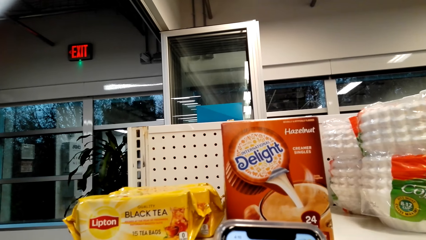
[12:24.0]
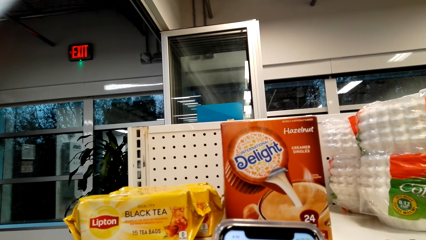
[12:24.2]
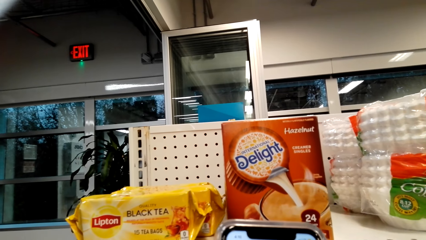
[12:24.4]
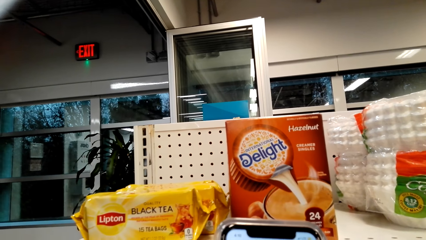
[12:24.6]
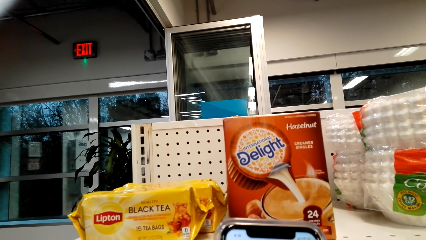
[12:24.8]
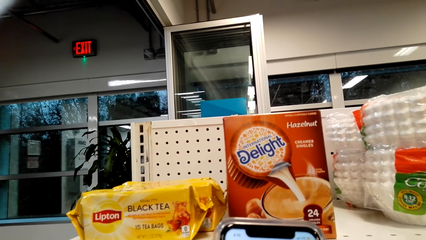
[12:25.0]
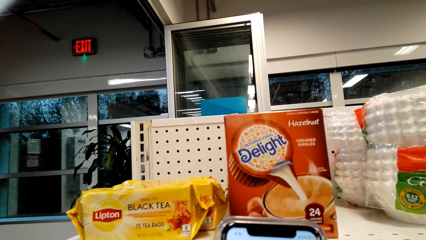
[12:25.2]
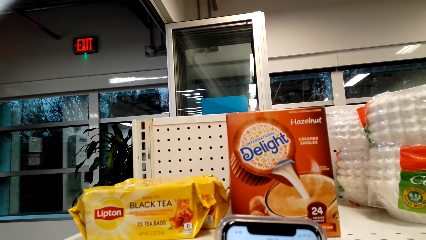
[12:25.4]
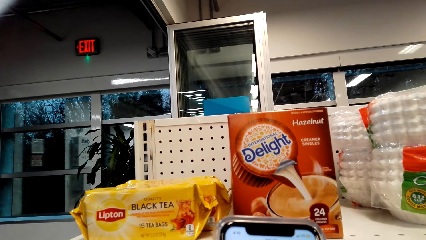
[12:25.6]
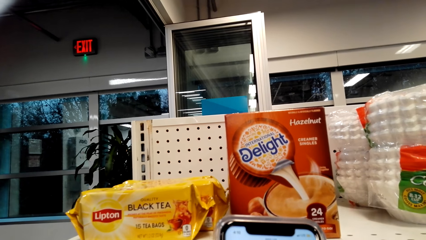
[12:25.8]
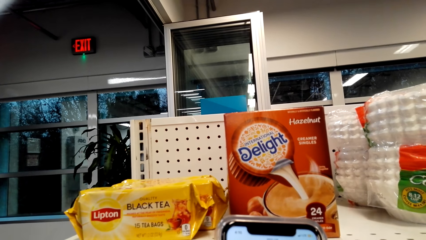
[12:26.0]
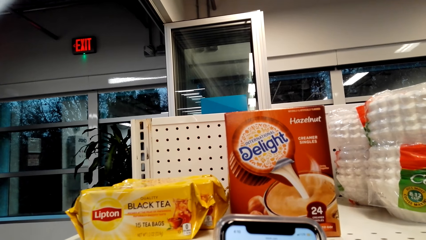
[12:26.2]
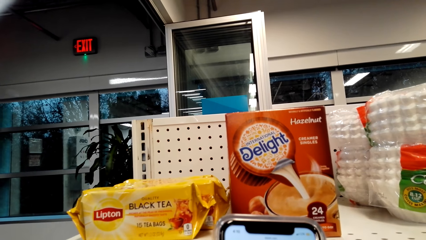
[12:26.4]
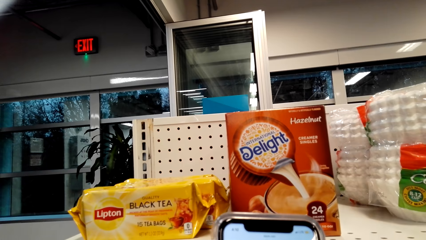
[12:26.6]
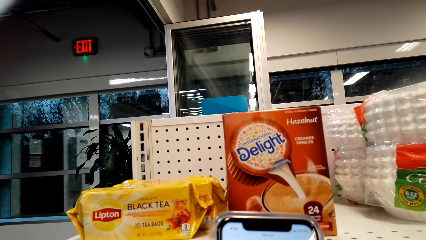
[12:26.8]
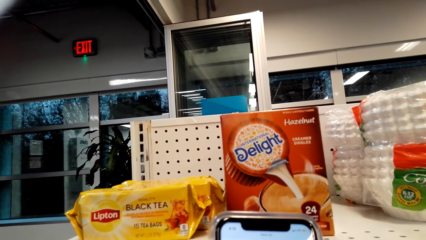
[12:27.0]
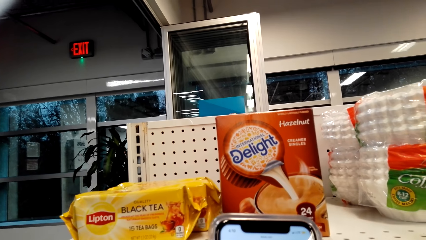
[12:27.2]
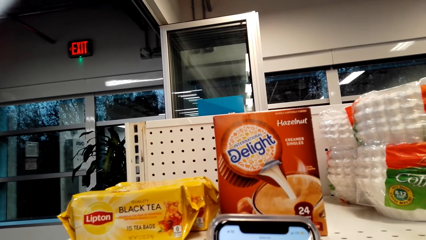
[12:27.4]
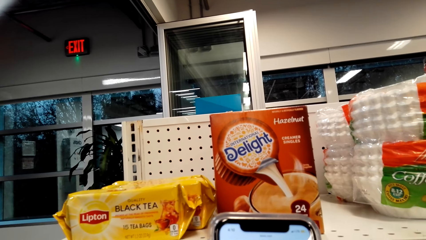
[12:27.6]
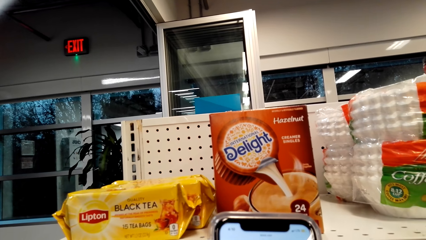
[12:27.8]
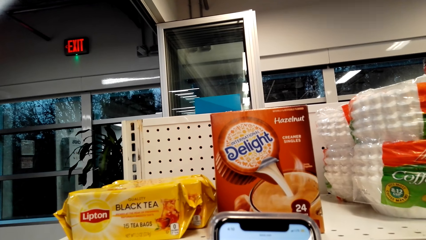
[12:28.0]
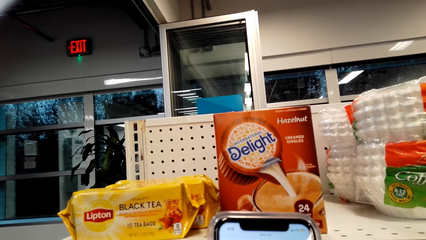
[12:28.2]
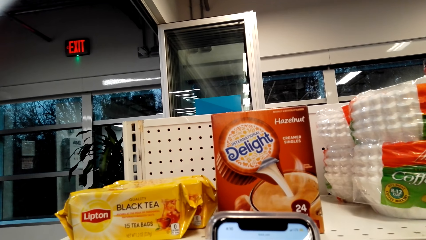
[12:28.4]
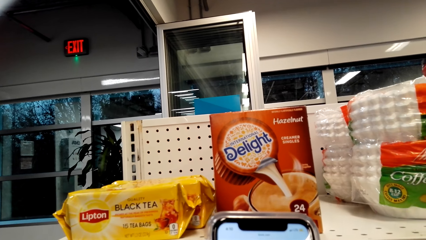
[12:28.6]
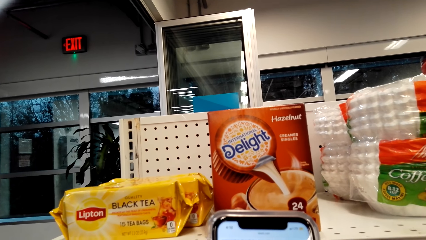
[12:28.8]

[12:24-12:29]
The camera wearer operates a mobile phone with her hands.

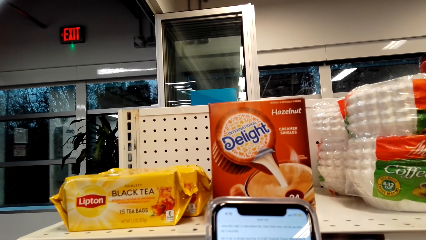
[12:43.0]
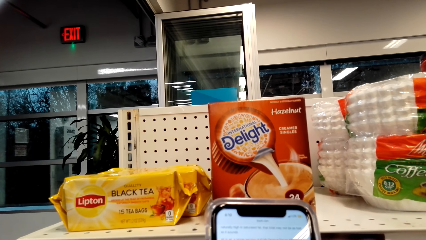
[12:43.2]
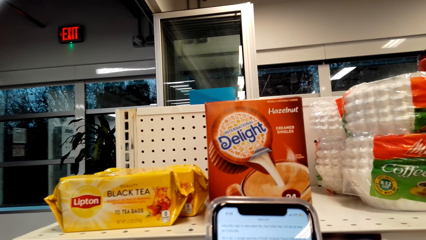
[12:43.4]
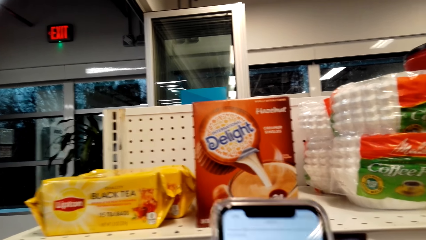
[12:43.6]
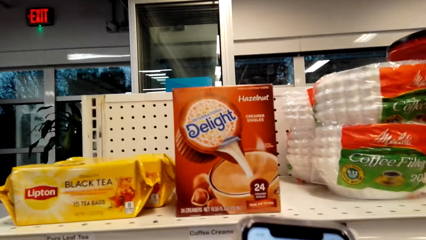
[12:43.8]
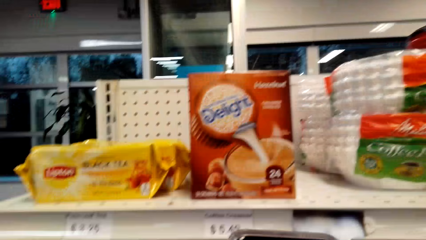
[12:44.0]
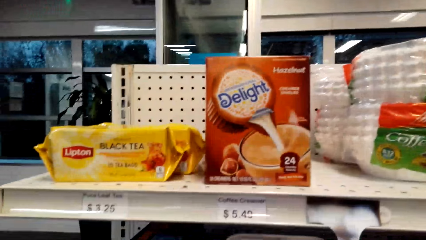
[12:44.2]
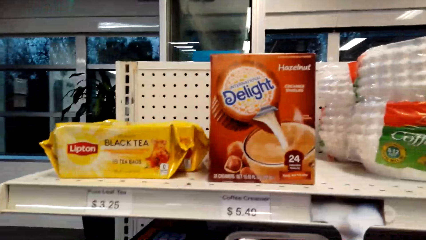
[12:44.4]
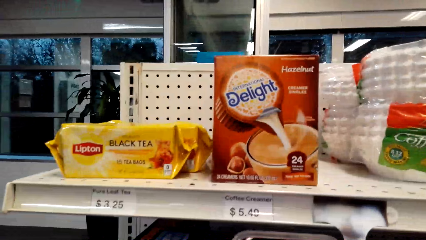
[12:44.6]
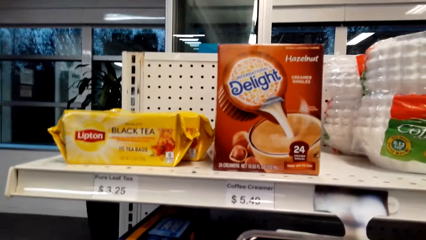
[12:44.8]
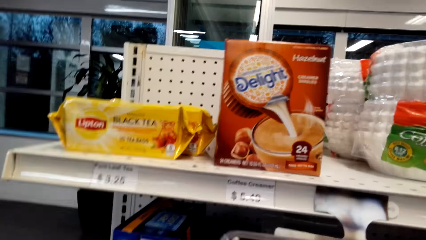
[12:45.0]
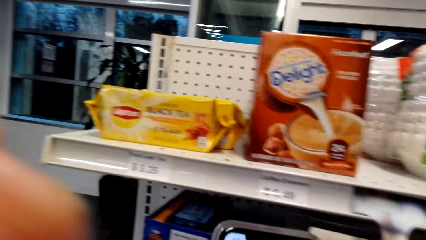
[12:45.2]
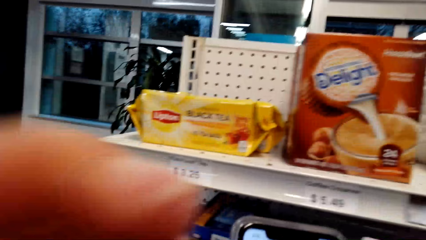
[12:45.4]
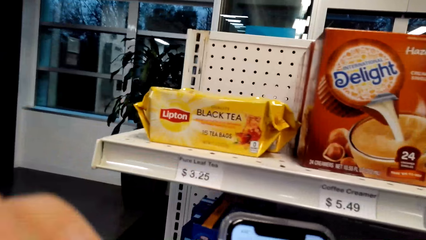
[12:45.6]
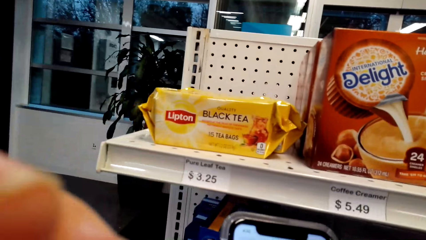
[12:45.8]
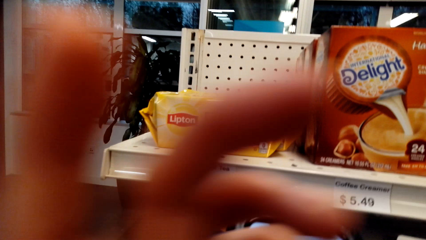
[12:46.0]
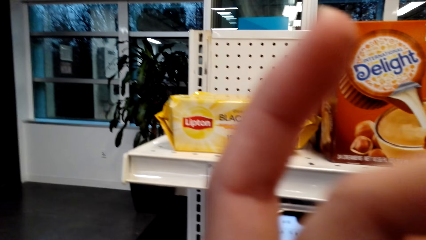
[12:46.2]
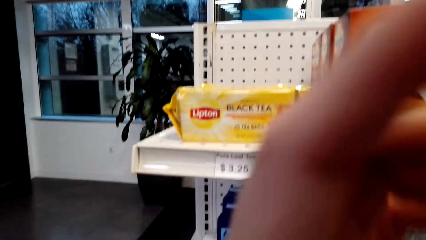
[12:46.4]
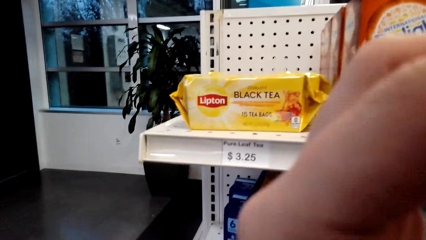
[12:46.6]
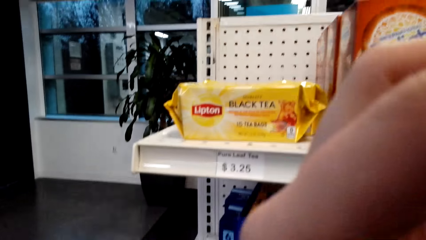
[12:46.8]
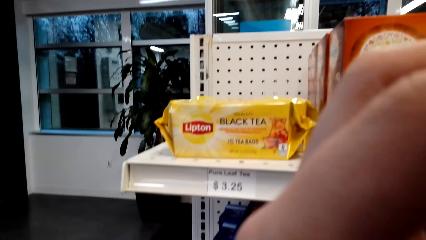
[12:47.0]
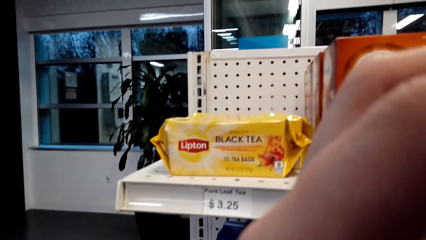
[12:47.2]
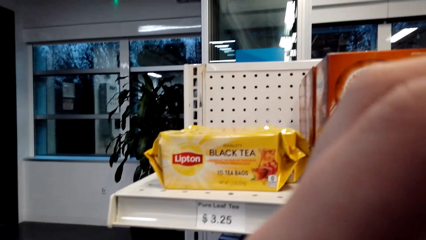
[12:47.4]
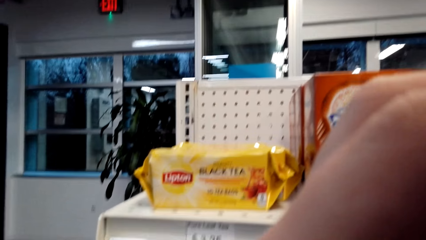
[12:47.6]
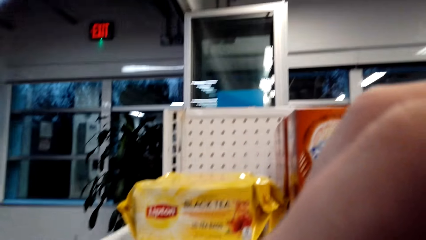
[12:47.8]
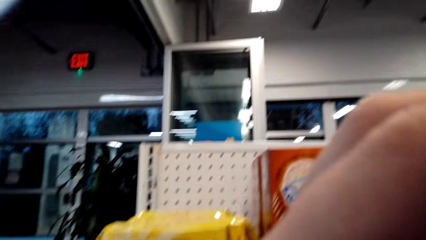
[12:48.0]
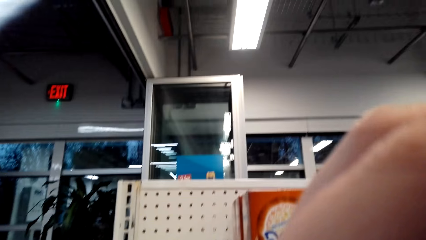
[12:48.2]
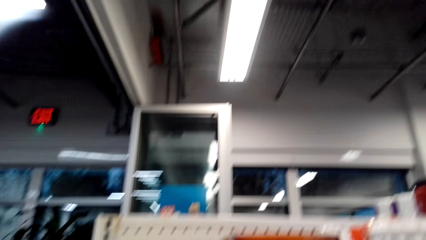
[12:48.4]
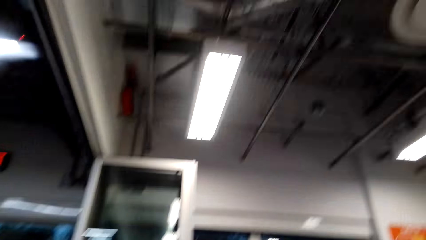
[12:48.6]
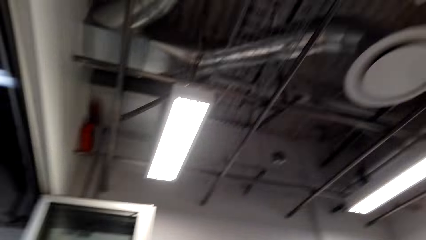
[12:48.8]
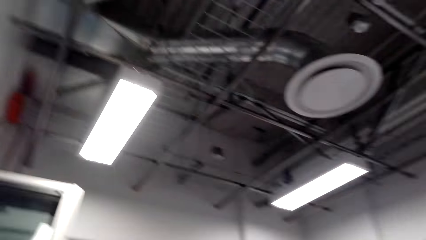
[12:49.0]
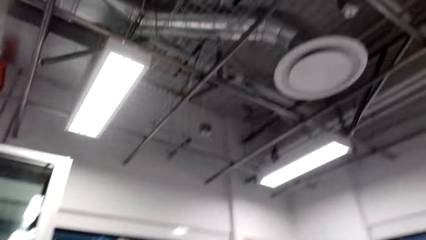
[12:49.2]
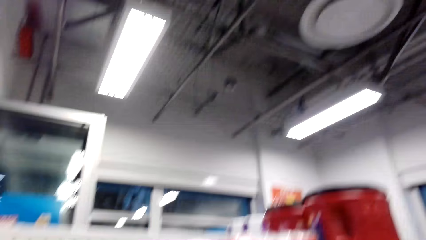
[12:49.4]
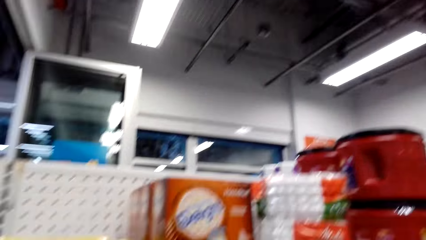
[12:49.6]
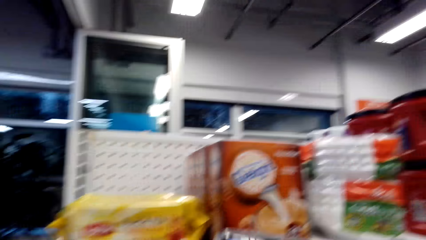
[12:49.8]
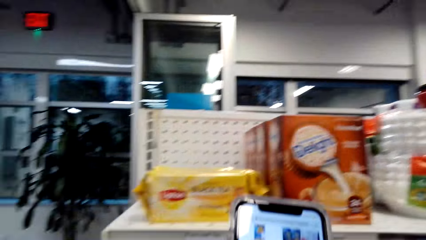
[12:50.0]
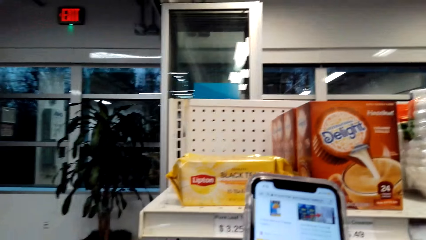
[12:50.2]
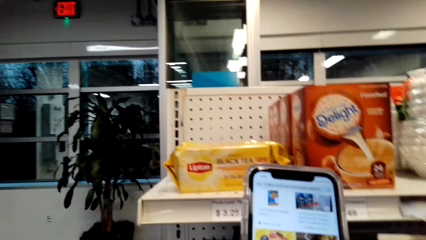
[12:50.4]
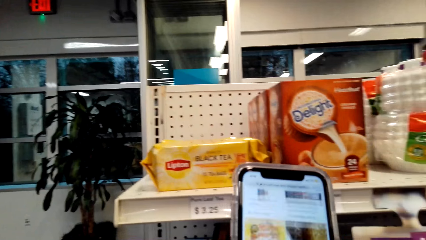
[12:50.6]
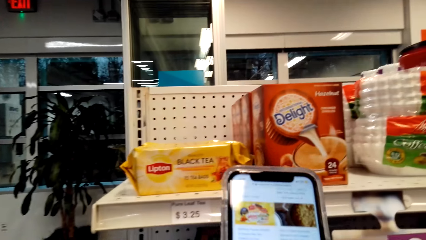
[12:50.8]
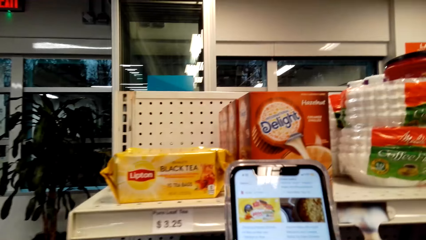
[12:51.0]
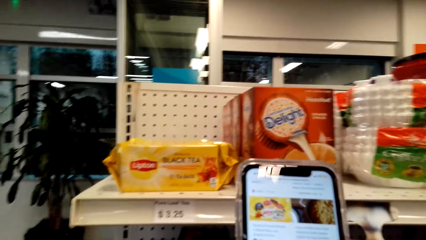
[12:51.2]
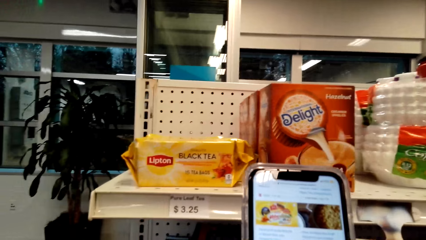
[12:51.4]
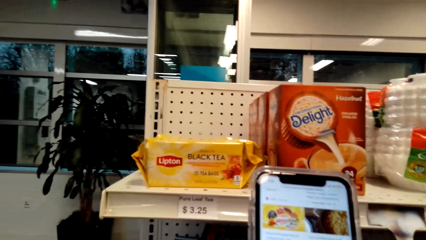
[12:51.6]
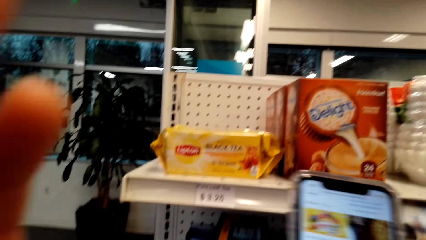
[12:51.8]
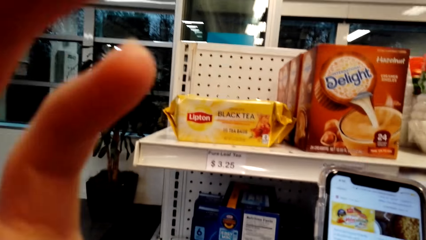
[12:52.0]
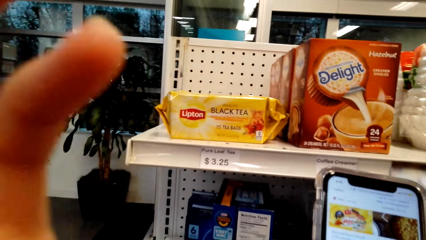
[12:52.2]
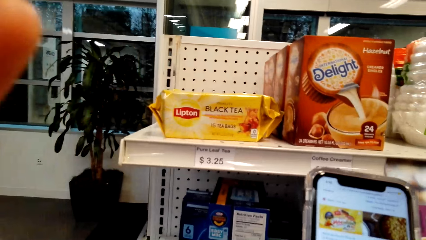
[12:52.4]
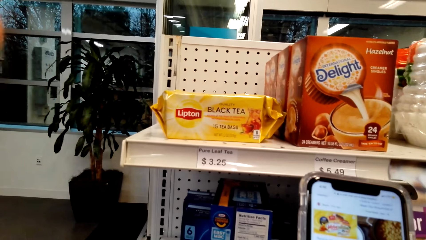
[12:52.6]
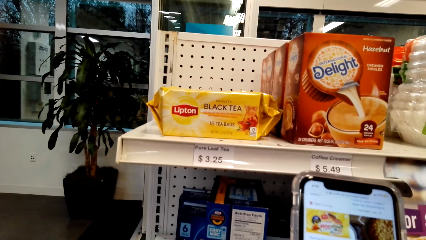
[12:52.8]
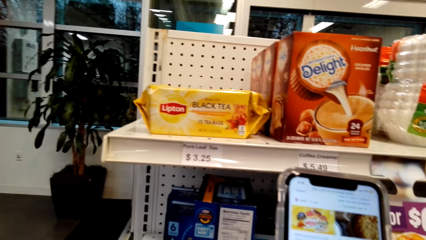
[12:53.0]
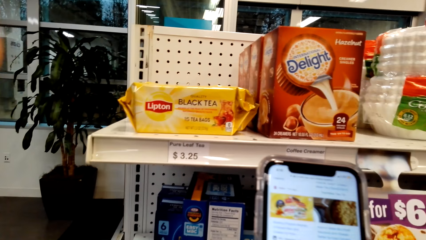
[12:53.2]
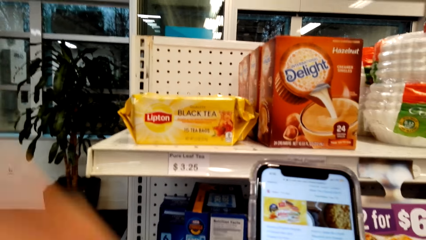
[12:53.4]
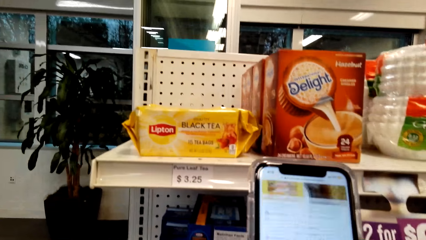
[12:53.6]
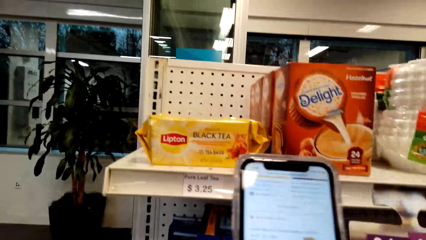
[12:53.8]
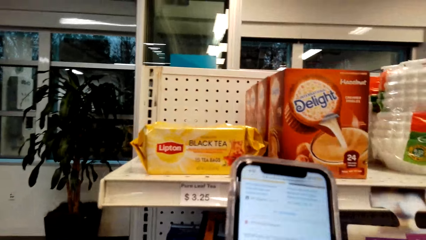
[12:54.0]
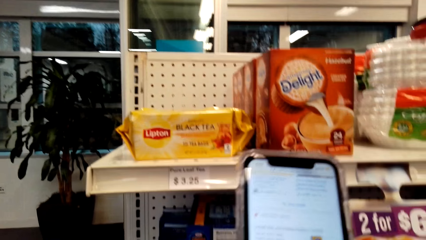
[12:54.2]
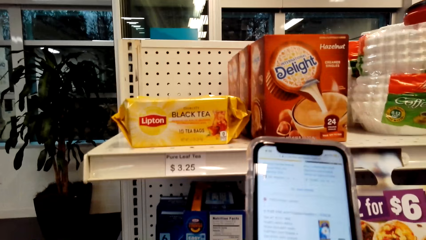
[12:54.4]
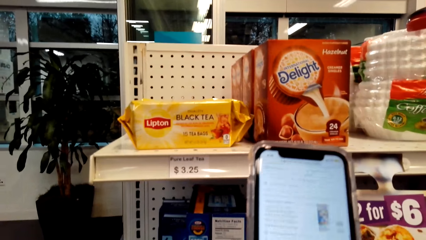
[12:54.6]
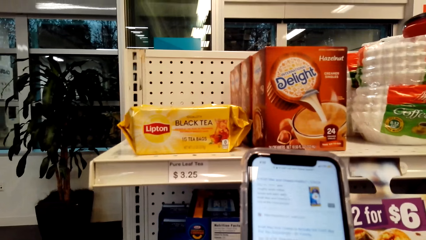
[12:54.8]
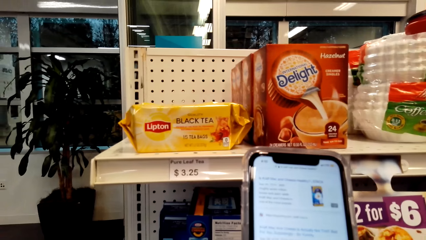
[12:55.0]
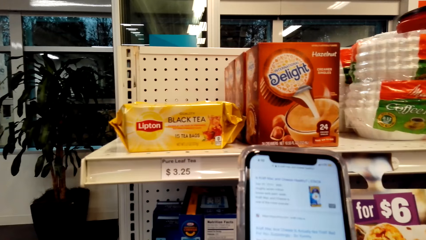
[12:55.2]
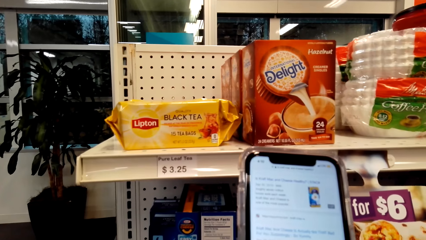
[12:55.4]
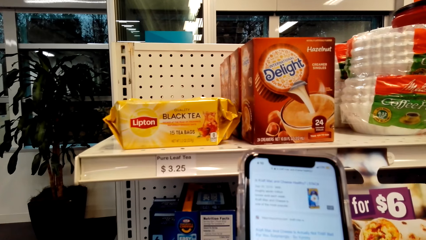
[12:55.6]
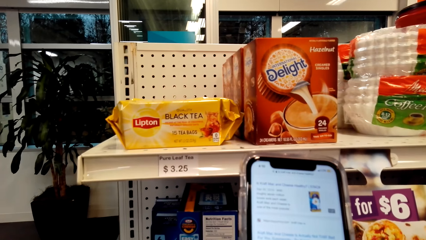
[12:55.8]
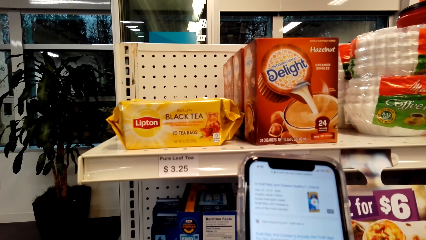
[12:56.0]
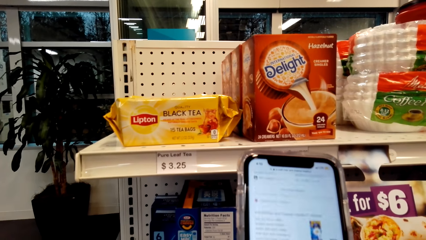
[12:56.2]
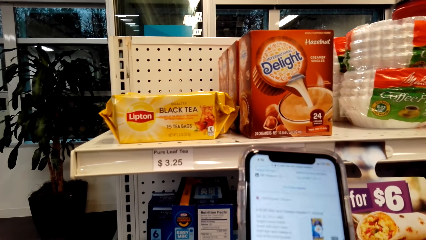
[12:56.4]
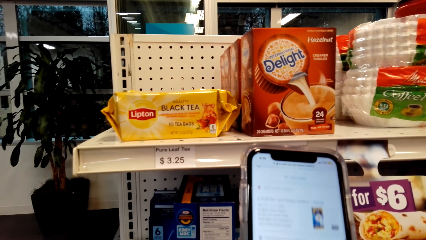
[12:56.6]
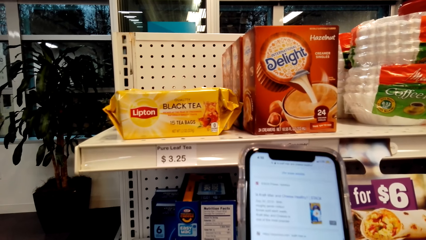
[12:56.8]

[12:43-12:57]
The camera wearer looks around a supermarket. She lifts the hand. She holds her chin with her hand. She looks around the supermarket. She operates a mobile phone with her hands.
